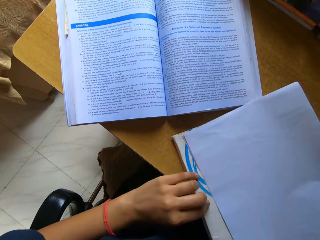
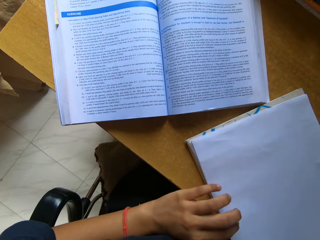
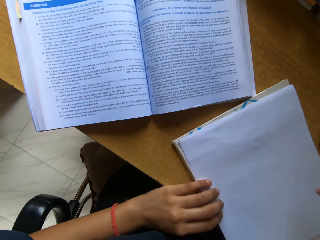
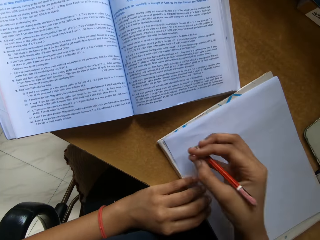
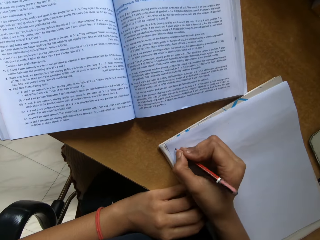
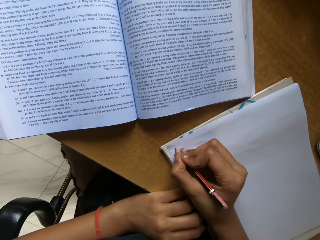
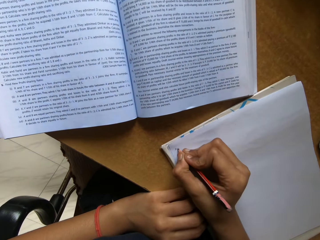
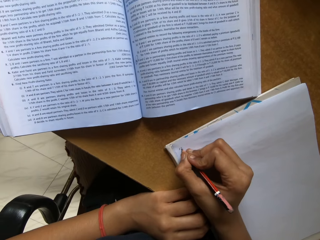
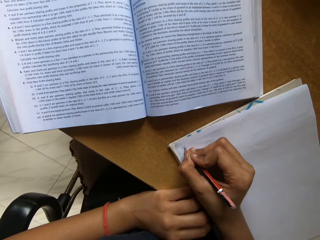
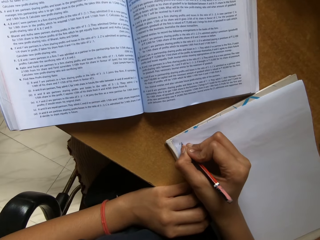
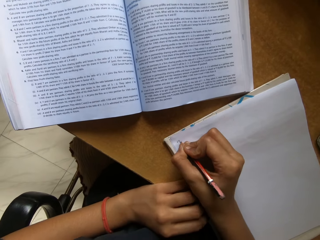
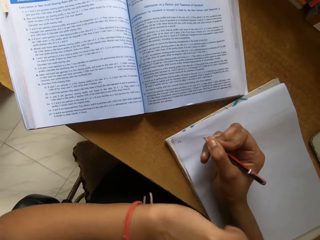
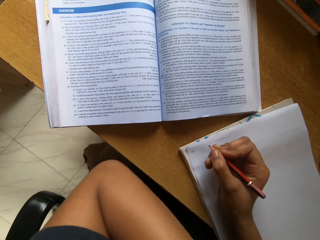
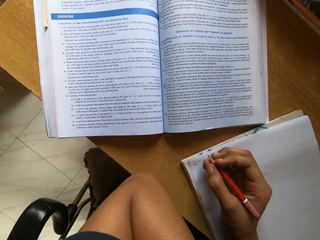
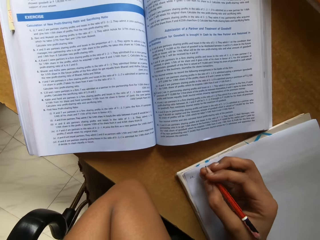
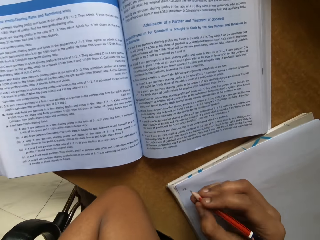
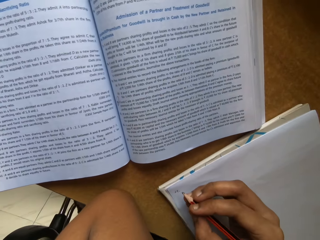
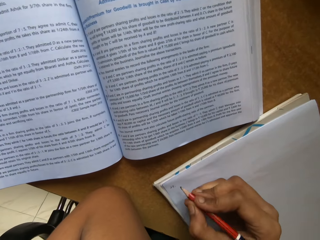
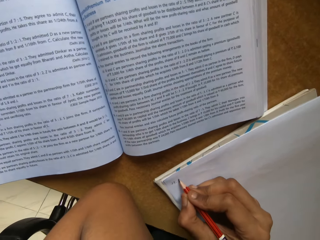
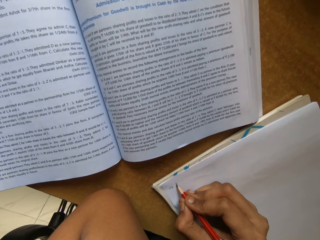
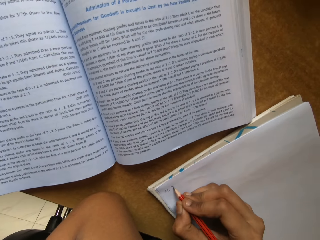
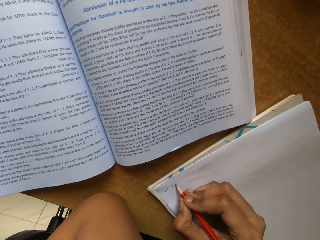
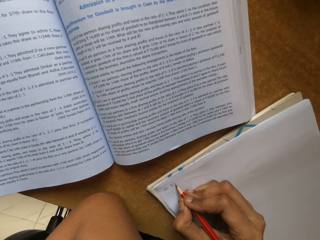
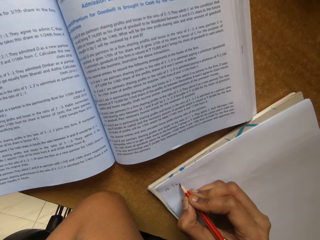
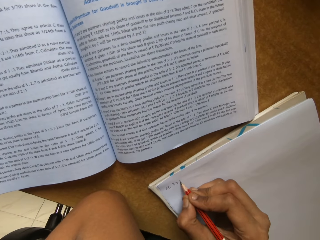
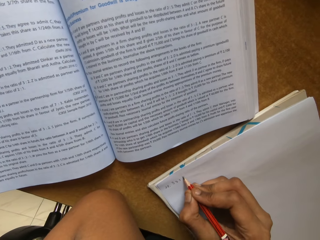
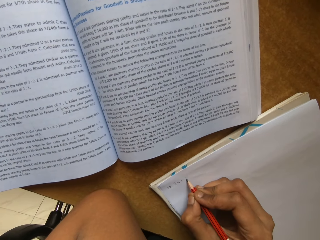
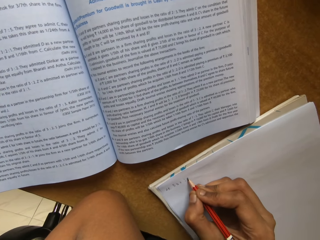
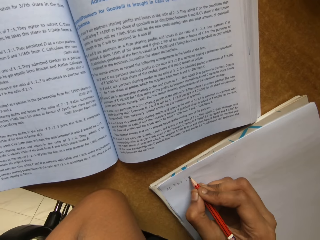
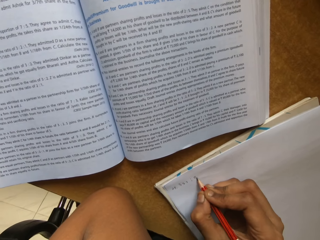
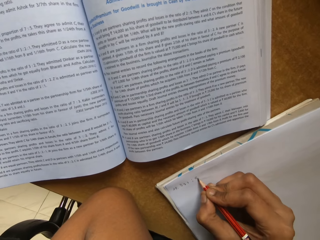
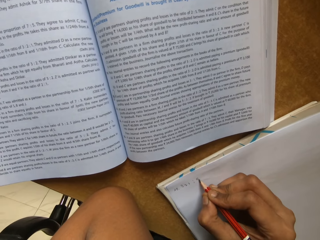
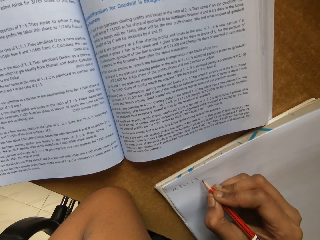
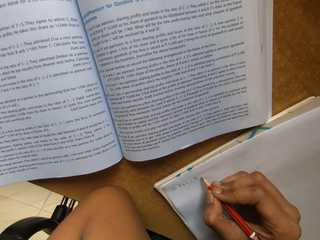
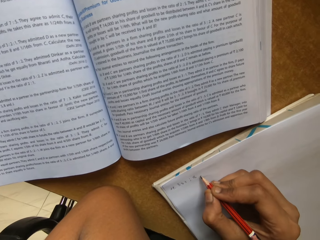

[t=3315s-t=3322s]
The camera wearer places the papers on the book. They write on the book.

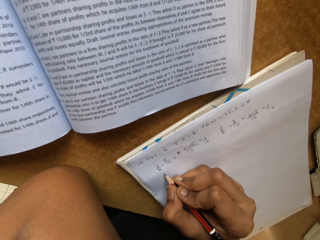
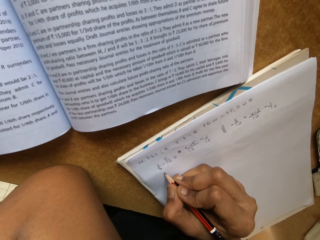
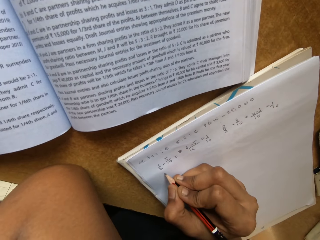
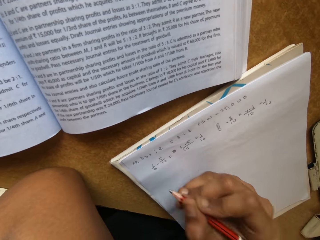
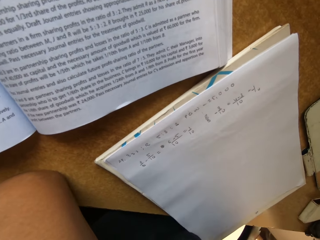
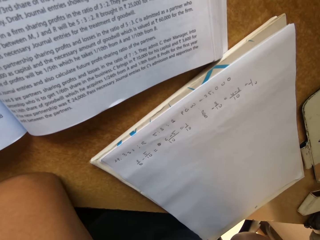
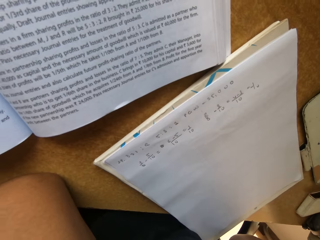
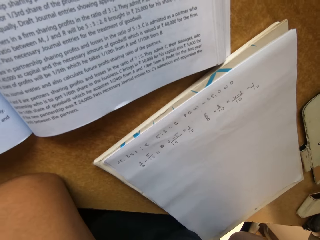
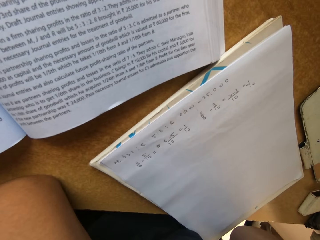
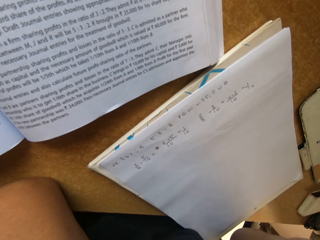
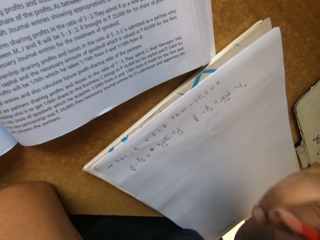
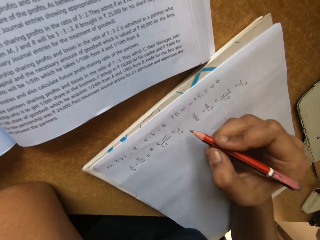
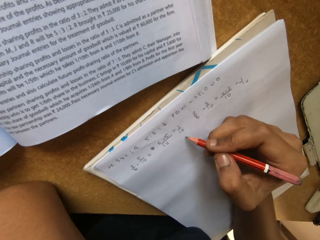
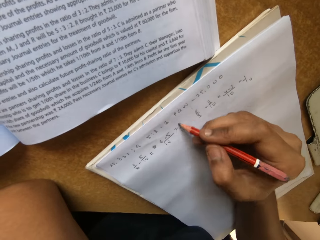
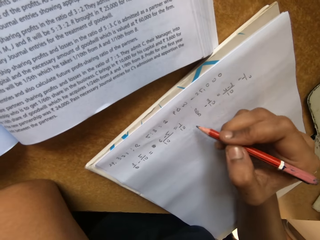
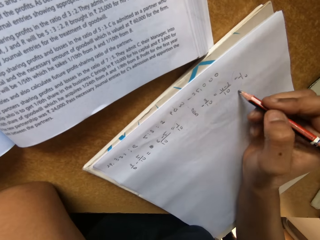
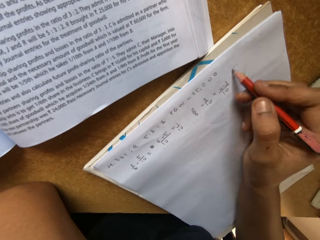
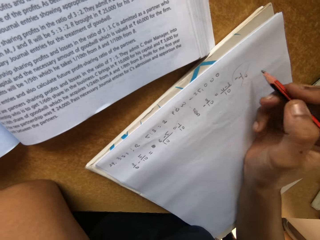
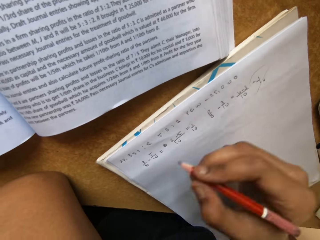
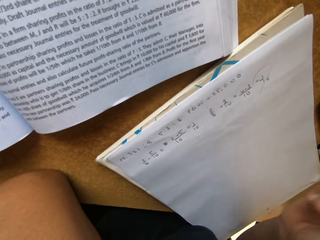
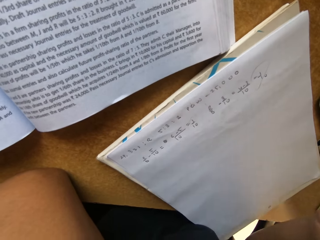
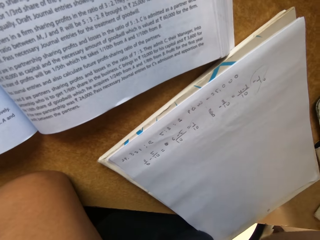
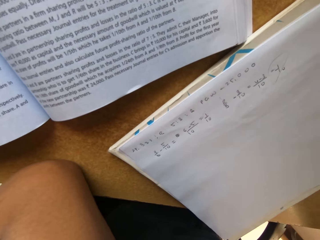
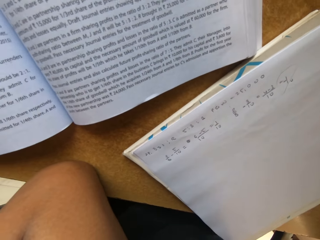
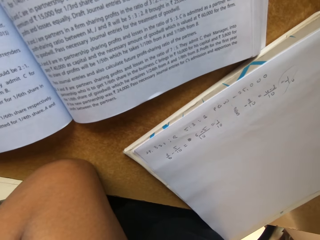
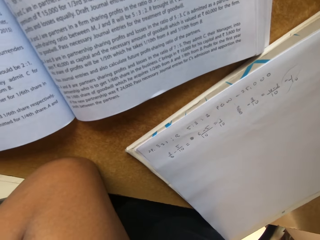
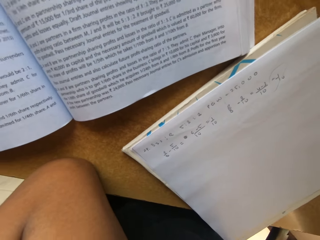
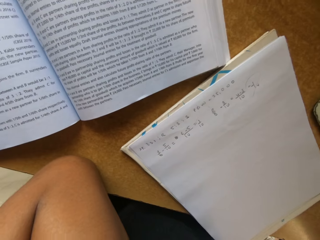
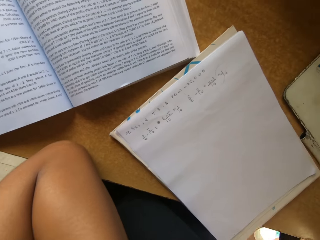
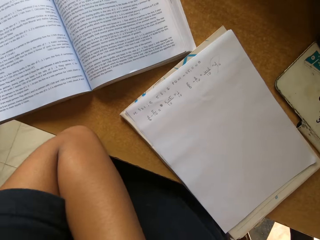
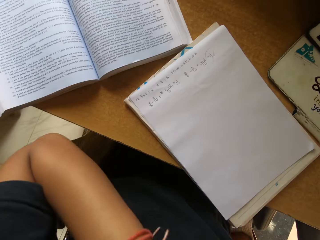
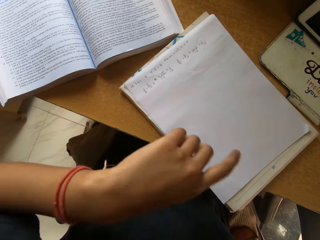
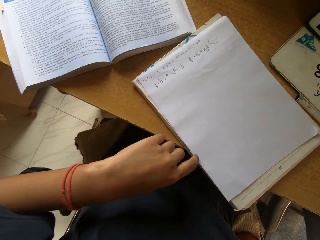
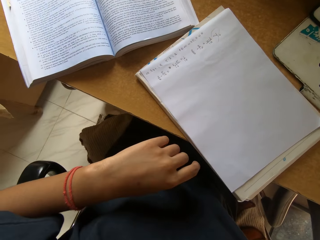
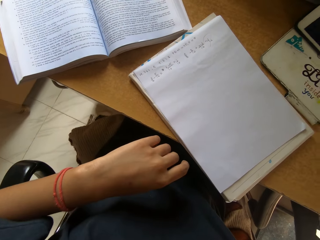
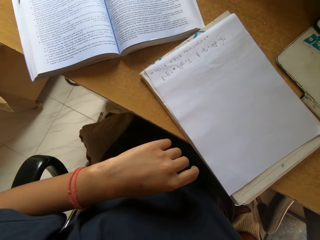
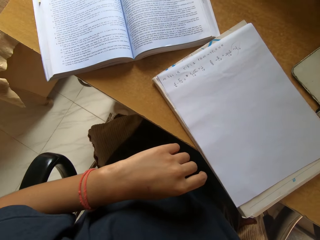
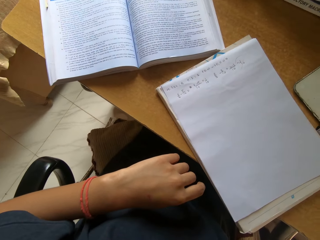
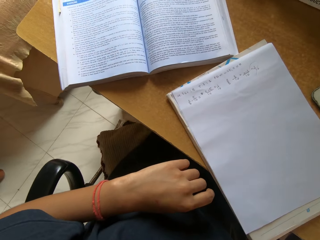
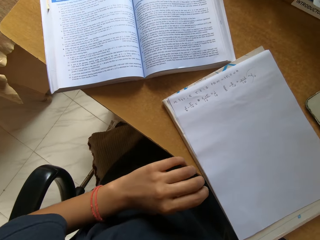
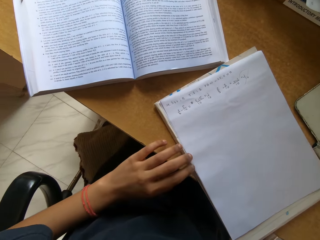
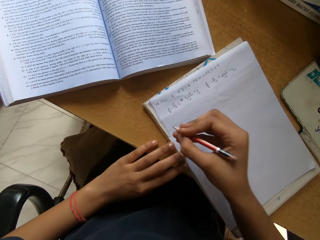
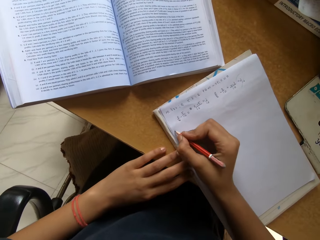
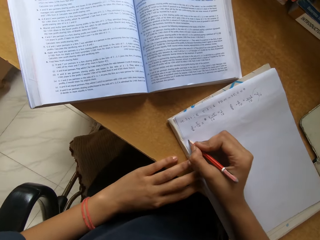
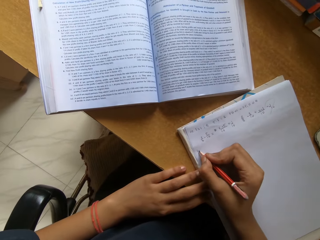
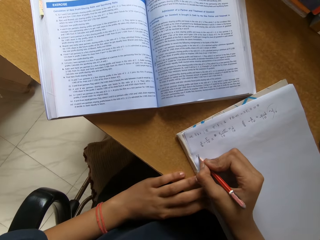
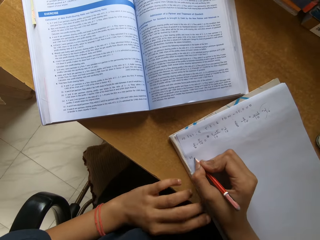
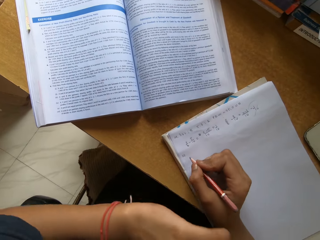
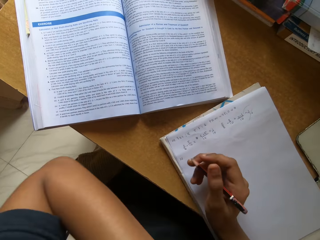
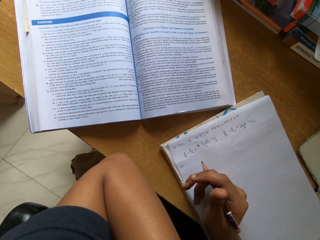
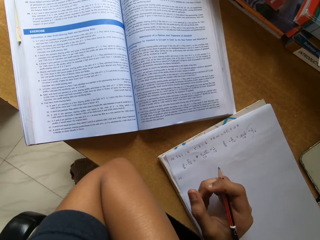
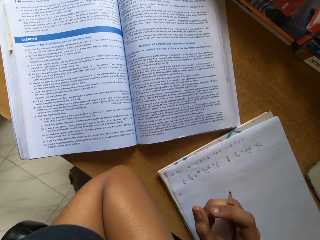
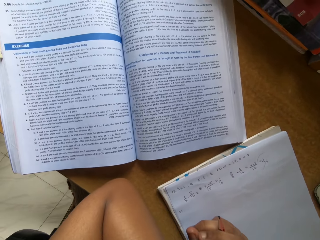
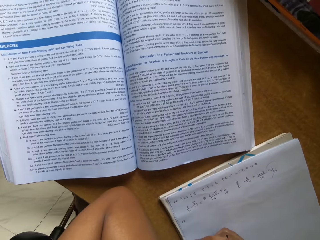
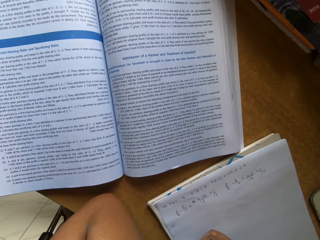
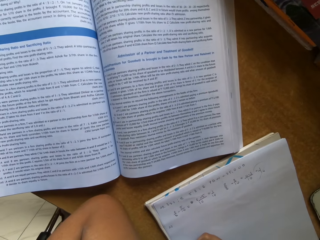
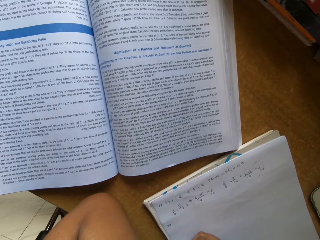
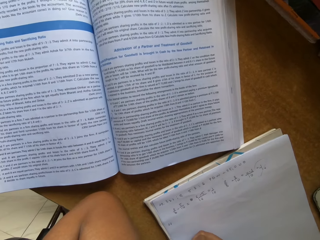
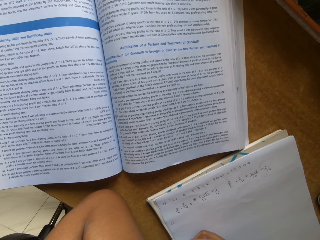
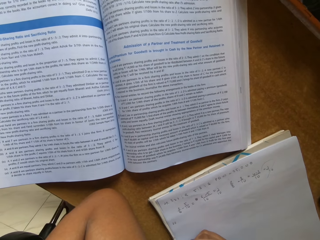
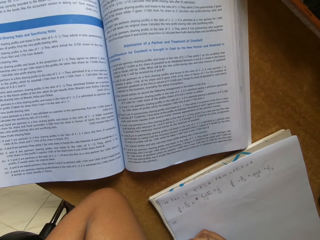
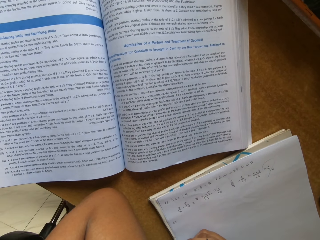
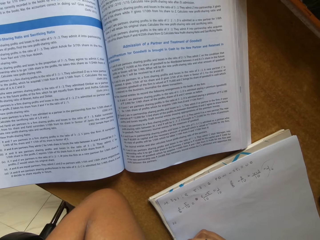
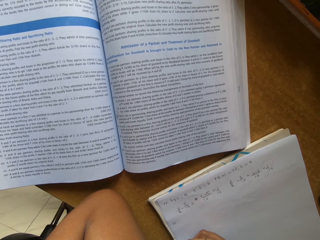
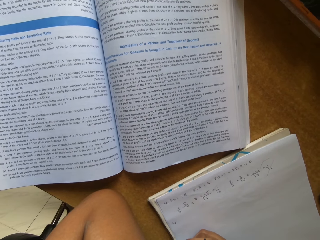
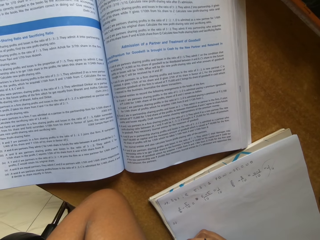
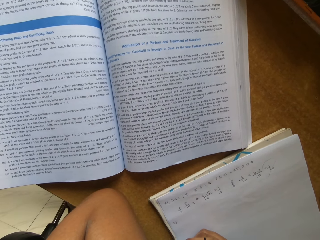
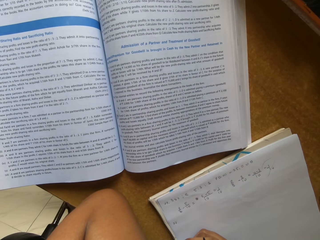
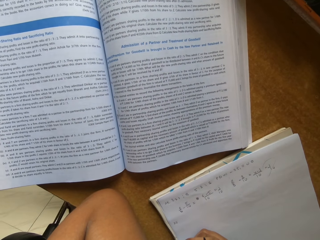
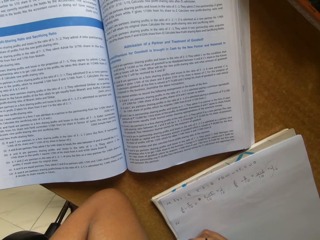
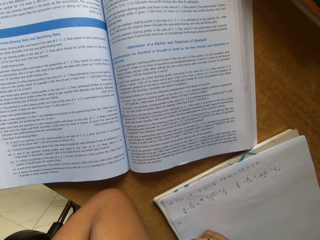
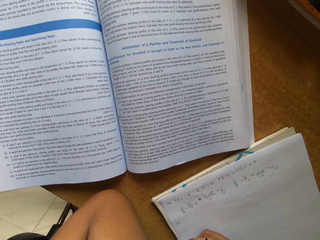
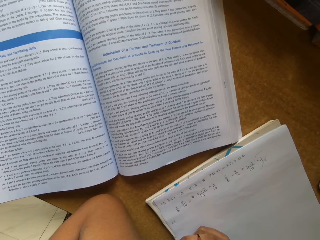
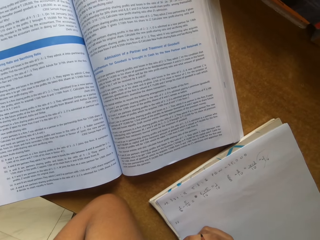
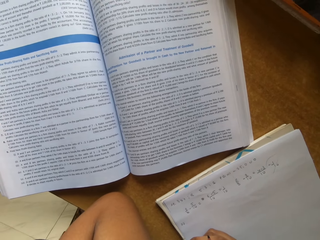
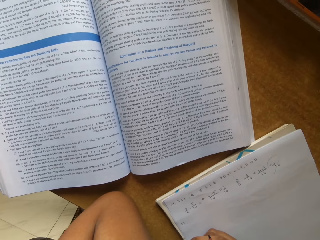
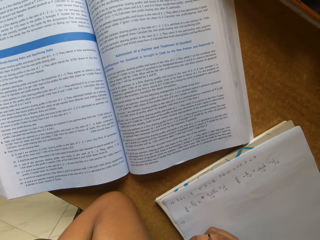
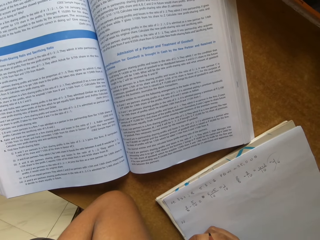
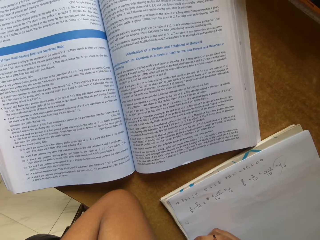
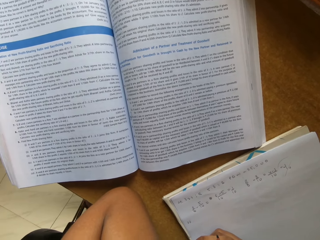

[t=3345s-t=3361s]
The camera wearer stares at the book. They write on the book. They stare at the book. They write on the book. They stare at the book.
